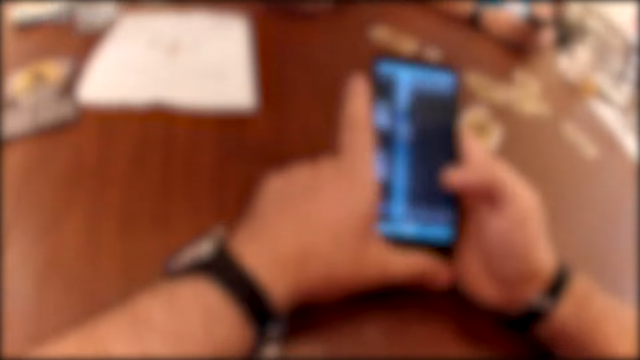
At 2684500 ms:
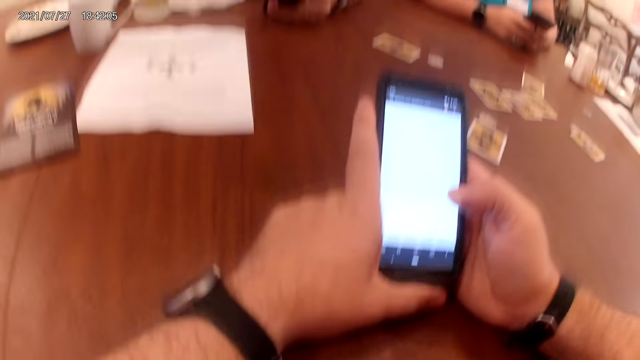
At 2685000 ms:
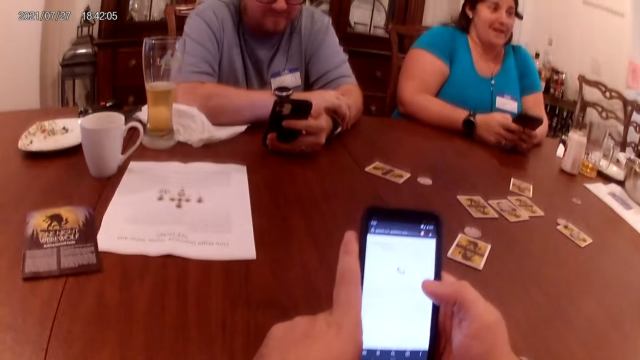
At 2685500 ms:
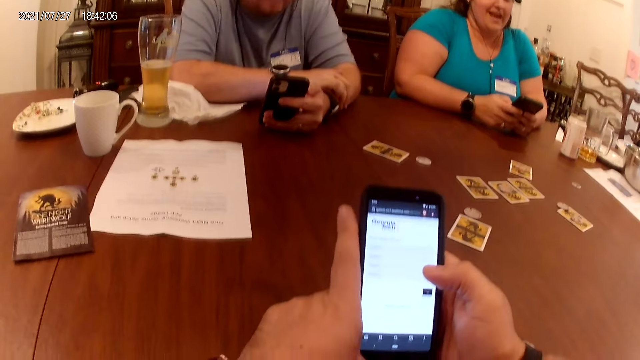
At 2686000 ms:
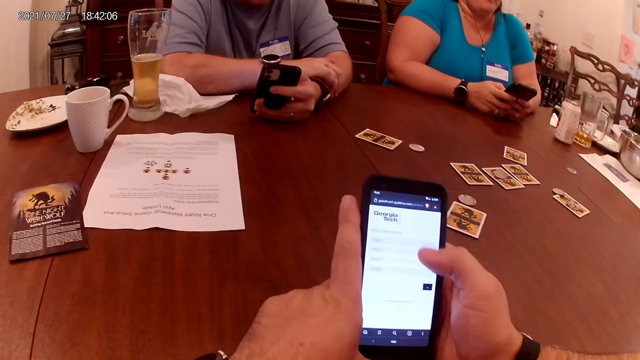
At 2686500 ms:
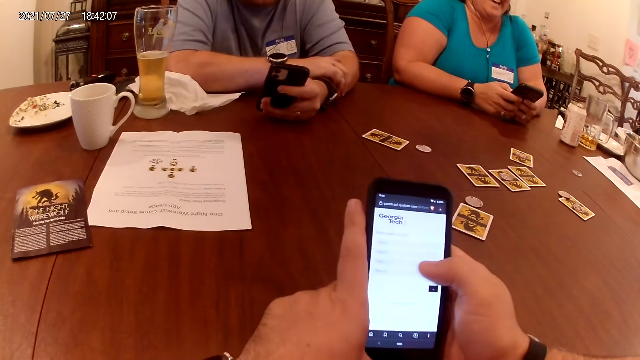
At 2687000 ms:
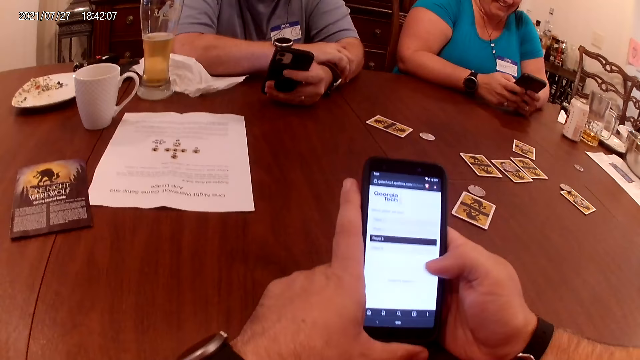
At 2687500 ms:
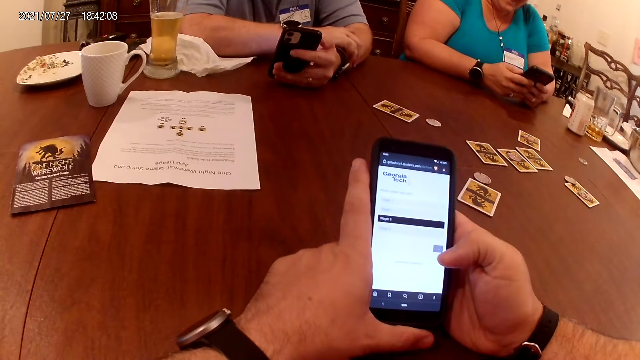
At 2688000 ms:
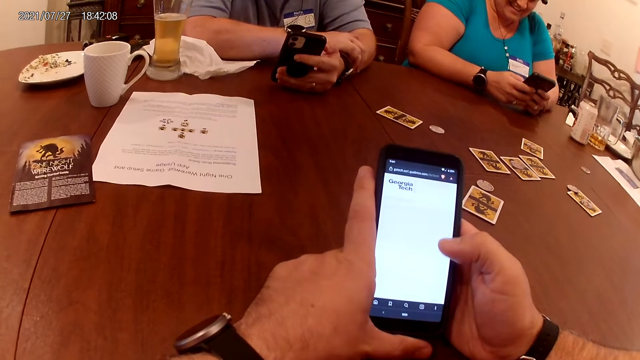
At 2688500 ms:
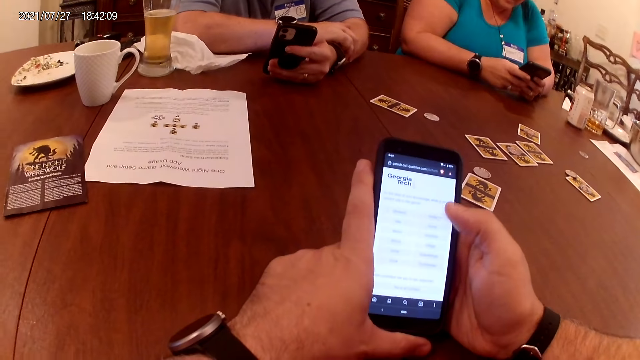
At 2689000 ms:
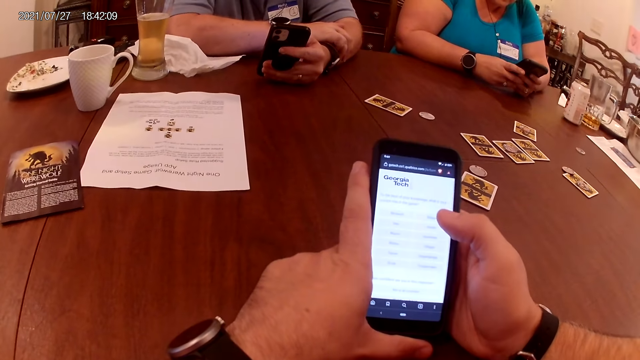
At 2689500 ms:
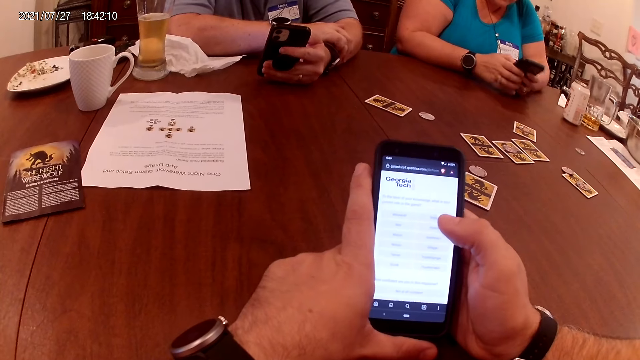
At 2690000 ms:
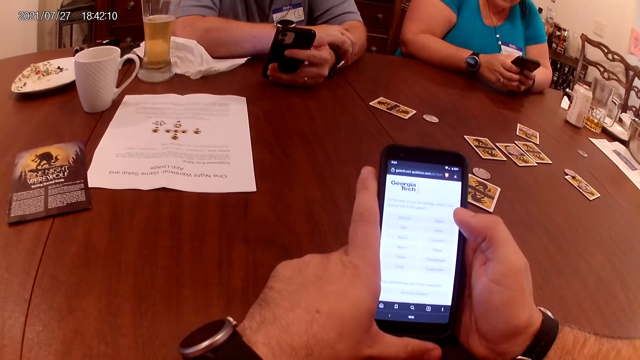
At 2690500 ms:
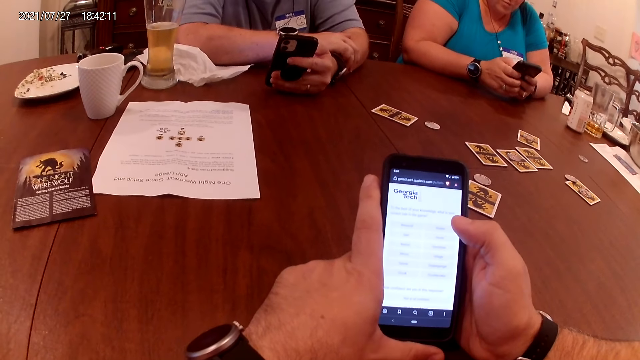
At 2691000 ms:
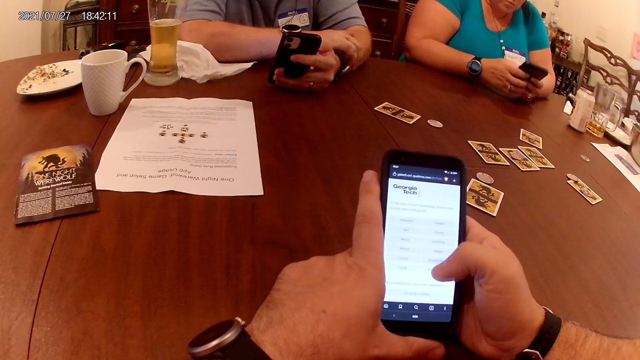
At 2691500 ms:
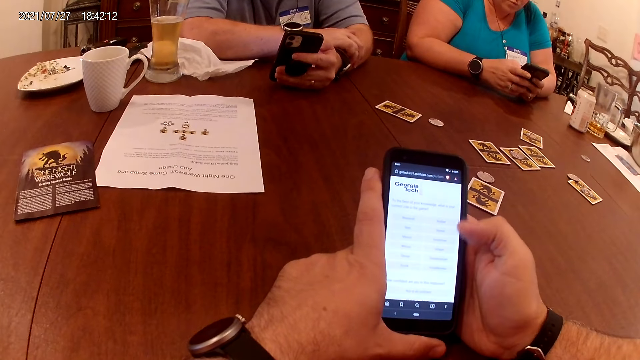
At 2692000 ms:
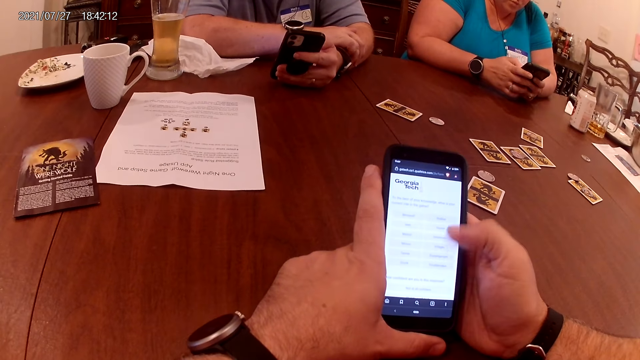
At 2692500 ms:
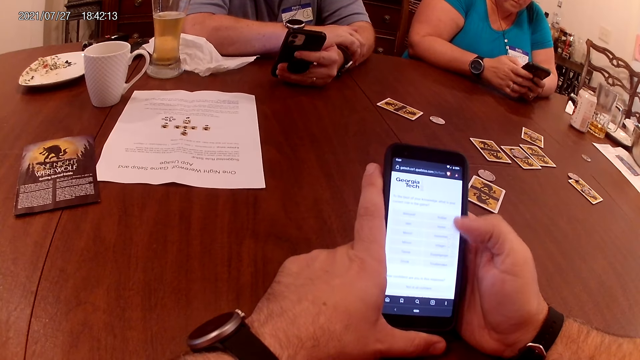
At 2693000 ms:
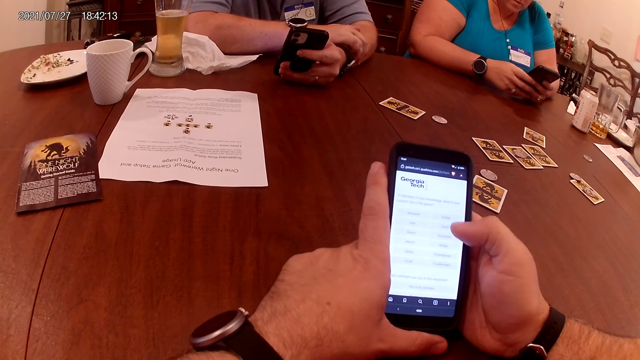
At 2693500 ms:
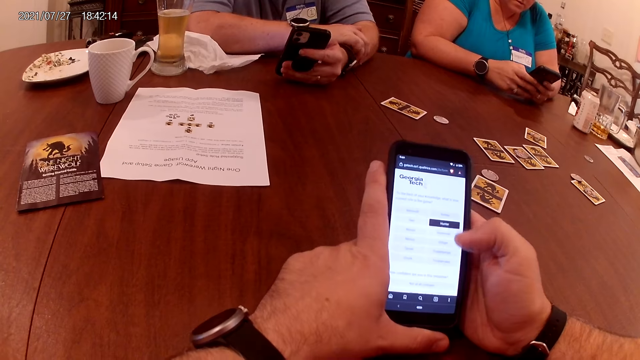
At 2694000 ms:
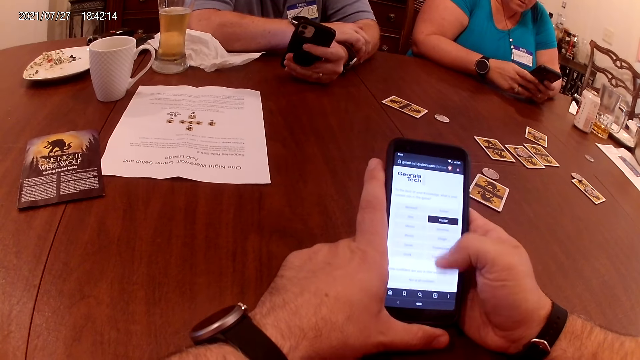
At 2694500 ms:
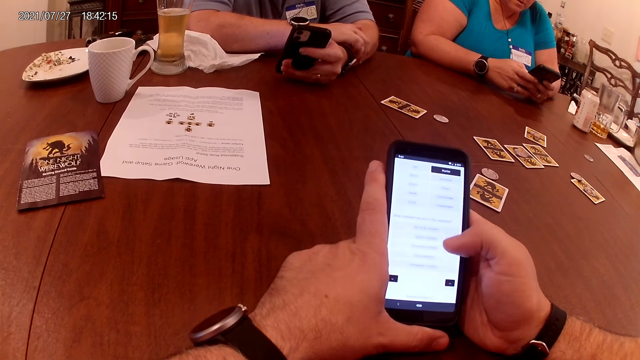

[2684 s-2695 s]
The man operates the phone in his right hand and scrolls the phone. The camera wearer scrolls the phone.

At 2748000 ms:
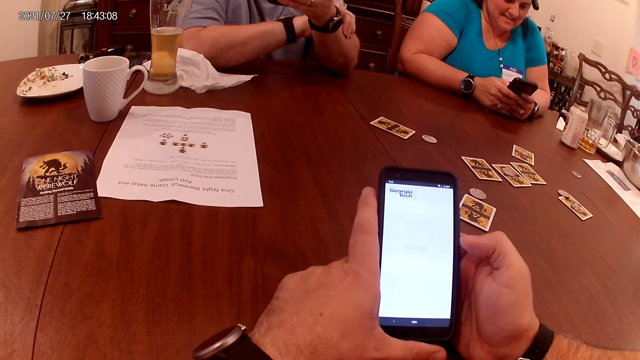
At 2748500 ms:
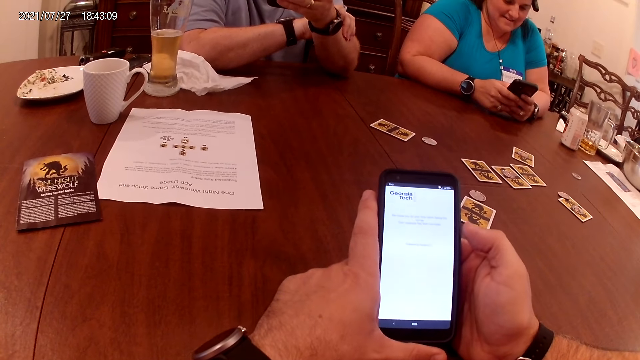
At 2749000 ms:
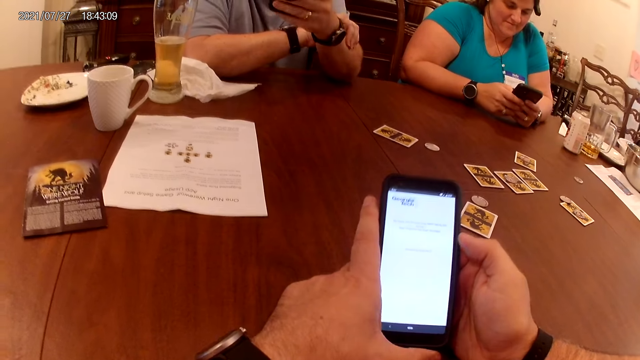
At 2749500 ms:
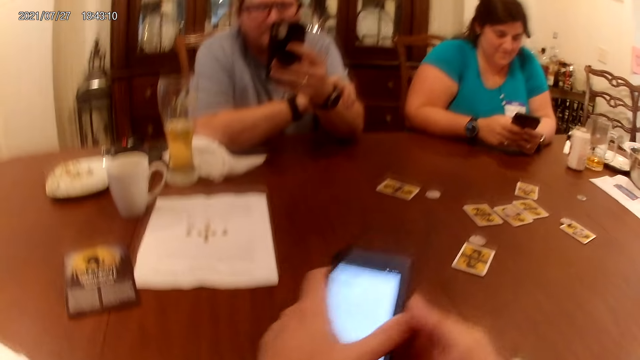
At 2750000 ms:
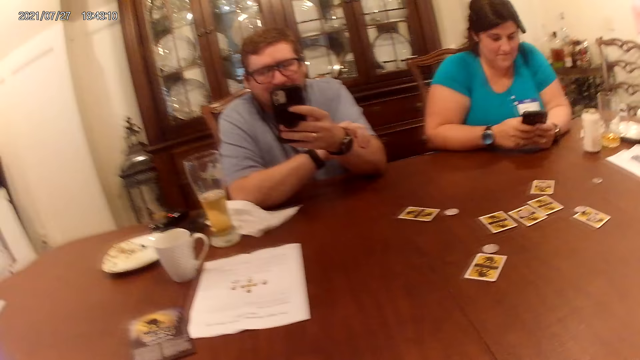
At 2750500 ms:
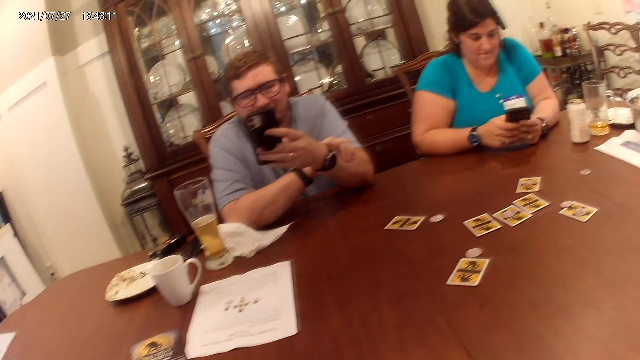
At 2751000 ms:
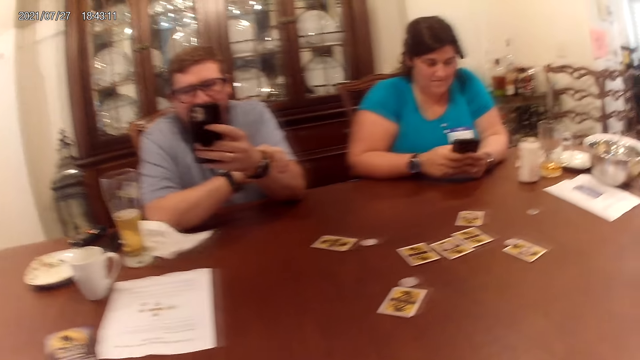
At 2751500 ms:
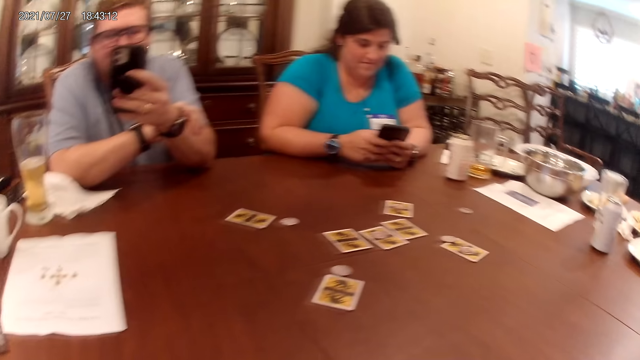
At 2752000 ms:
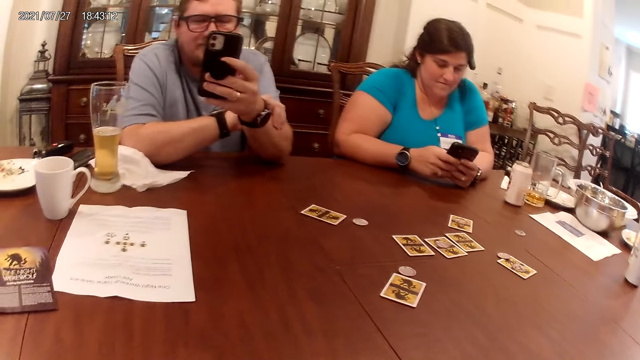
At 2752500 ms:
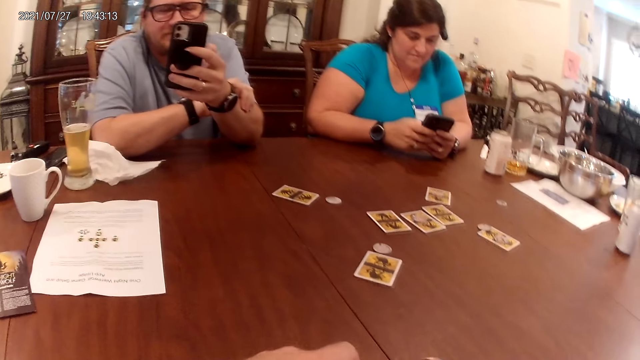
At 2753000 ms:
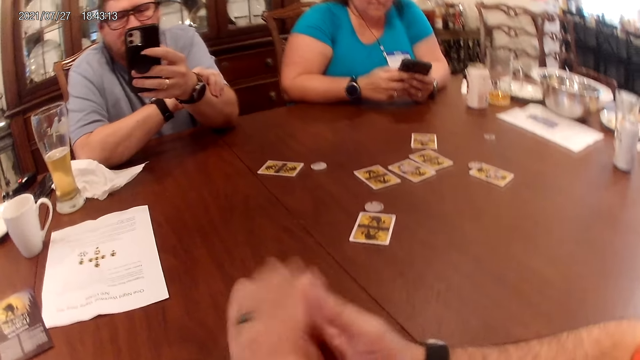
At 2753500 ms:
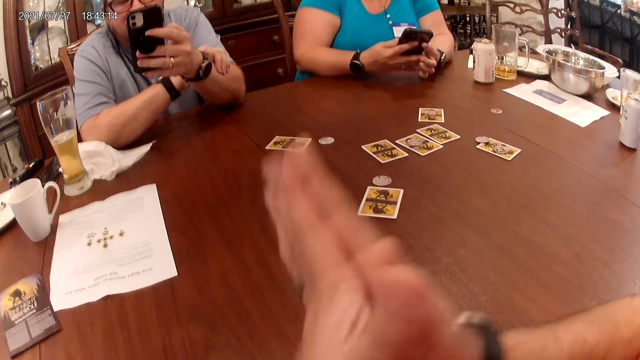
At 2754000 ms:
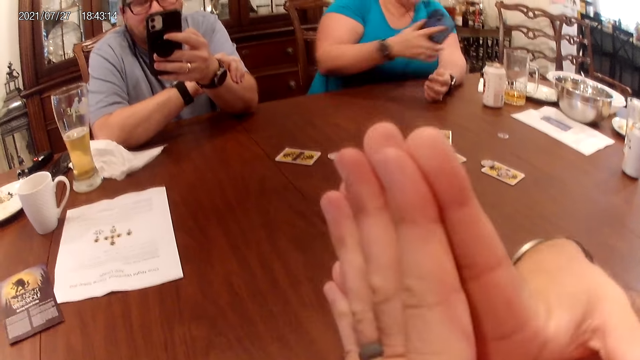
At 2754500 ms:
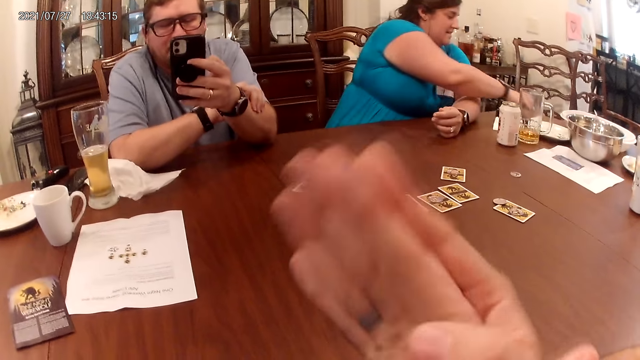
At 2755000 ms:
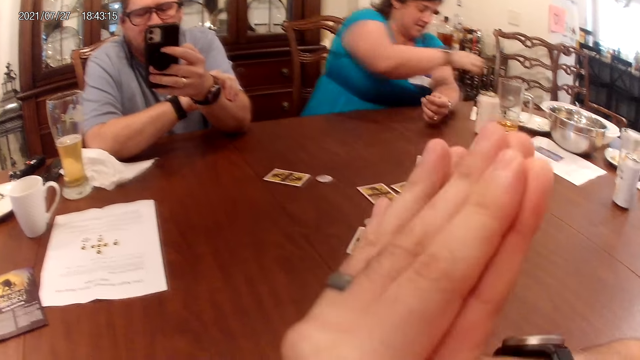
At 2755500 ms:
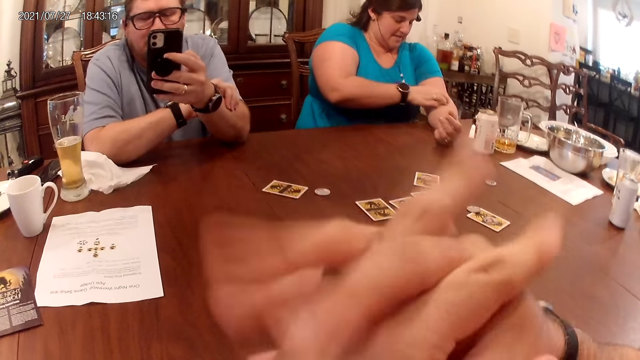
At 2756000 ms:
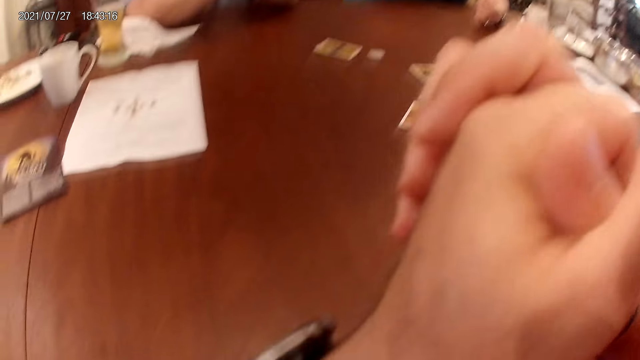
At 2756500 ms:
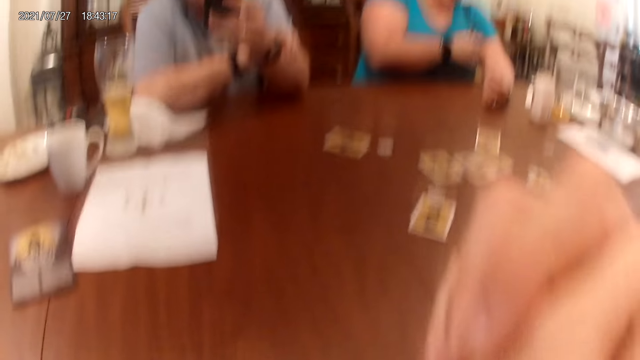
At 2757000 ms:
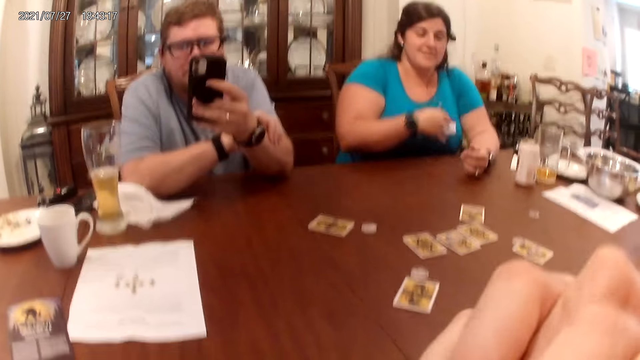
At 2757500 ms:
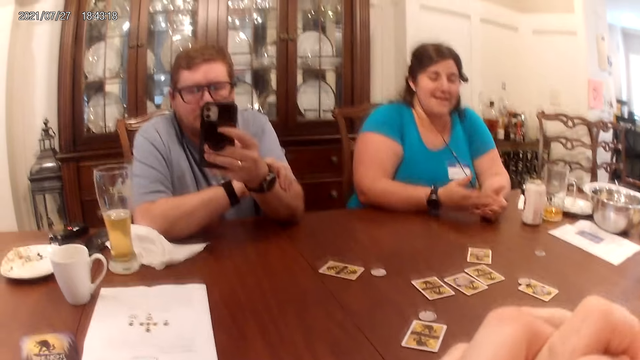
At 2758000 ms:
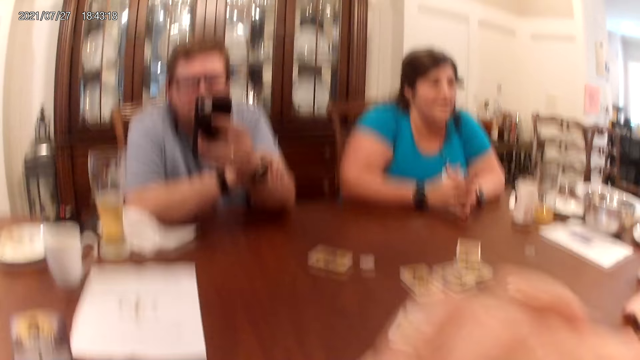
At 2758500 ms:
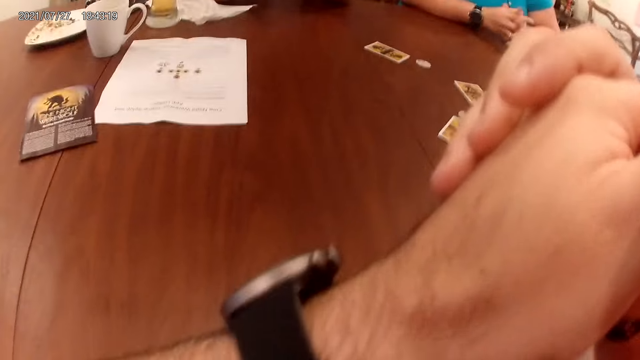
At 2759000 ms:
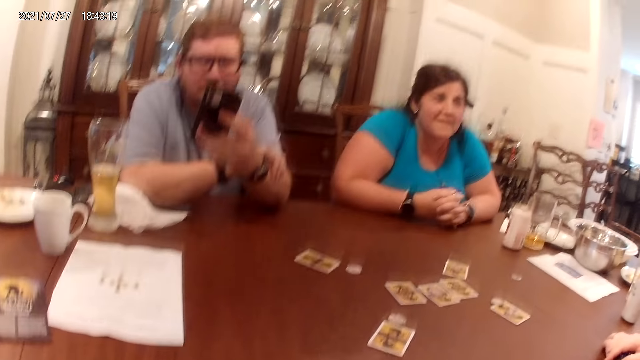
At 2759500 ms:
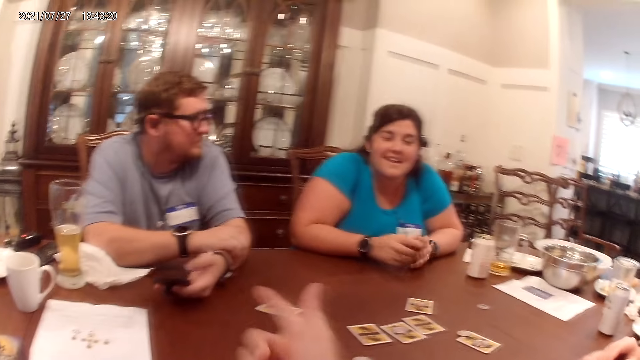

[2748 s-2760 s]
The camera wearer drops the phone in his left hand on the table. He looks around. He moves his hands. A woman drops the phone on the table.
